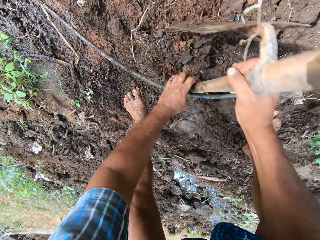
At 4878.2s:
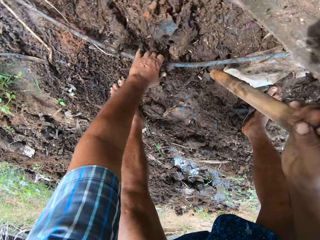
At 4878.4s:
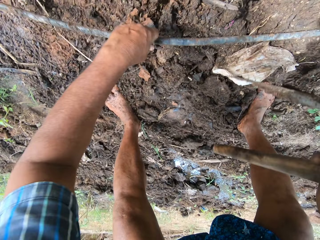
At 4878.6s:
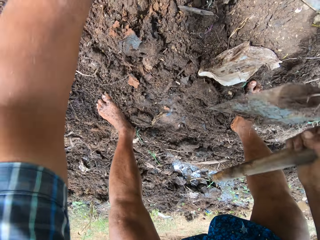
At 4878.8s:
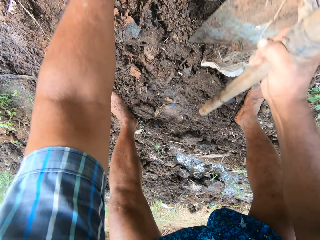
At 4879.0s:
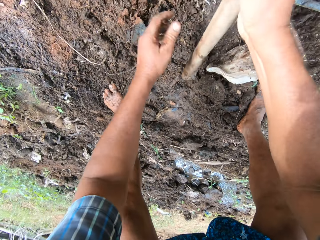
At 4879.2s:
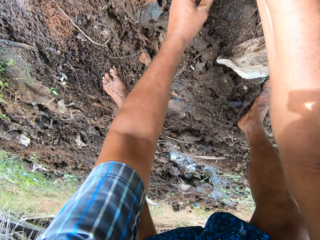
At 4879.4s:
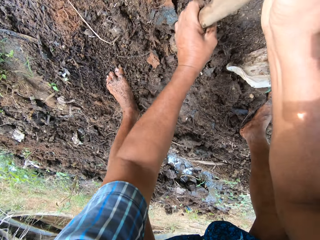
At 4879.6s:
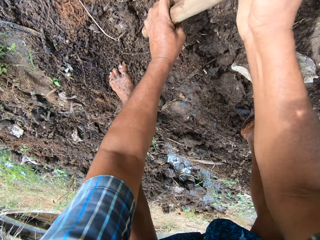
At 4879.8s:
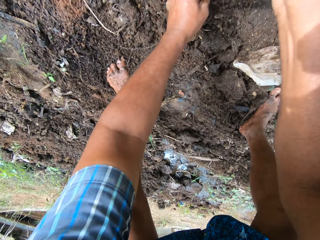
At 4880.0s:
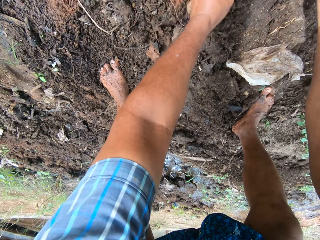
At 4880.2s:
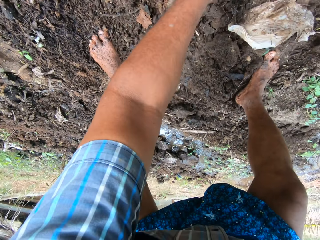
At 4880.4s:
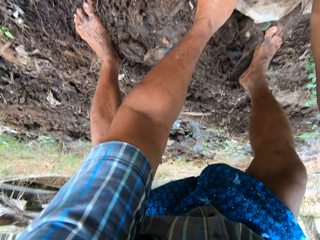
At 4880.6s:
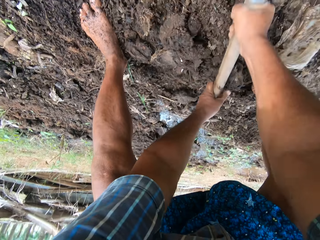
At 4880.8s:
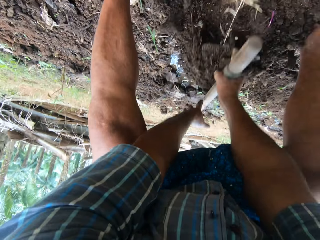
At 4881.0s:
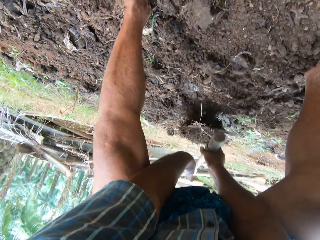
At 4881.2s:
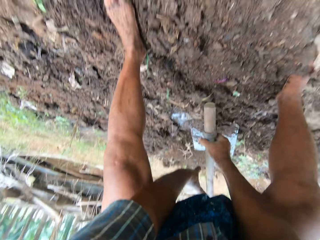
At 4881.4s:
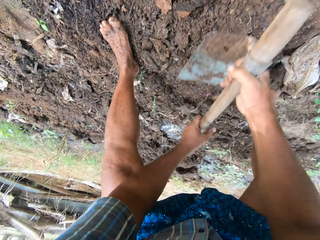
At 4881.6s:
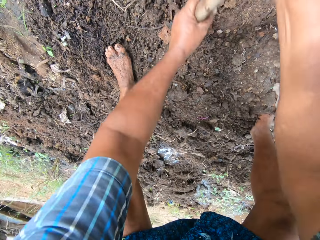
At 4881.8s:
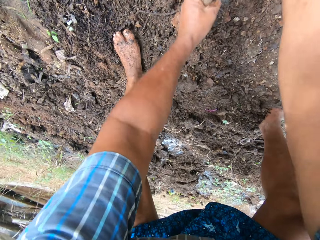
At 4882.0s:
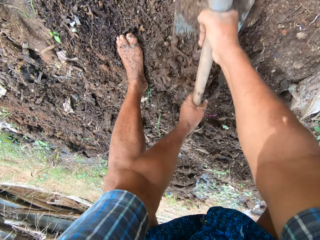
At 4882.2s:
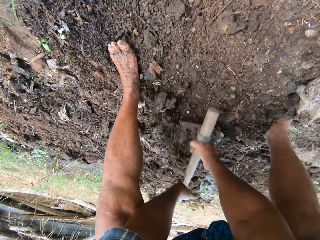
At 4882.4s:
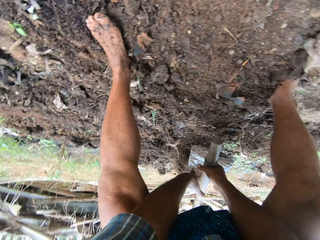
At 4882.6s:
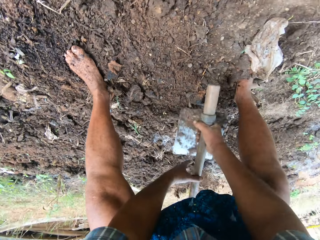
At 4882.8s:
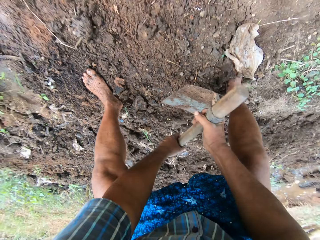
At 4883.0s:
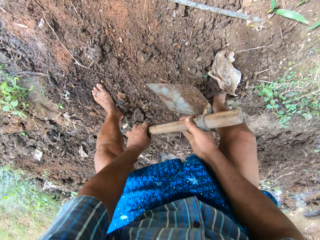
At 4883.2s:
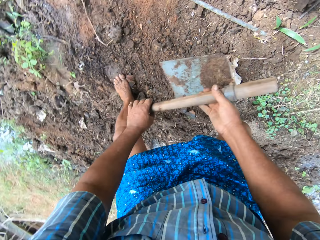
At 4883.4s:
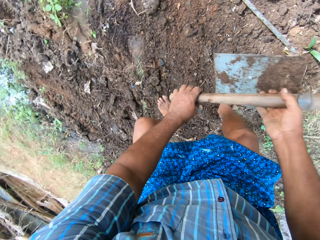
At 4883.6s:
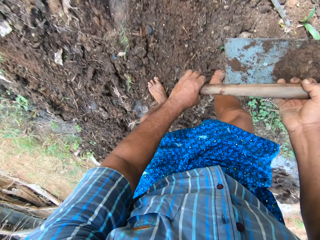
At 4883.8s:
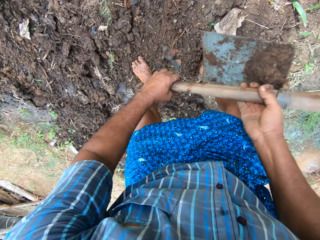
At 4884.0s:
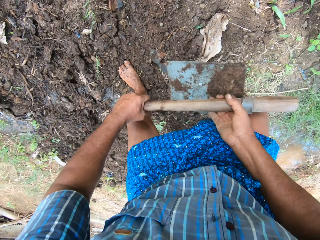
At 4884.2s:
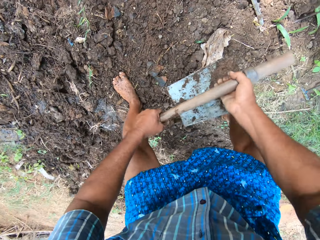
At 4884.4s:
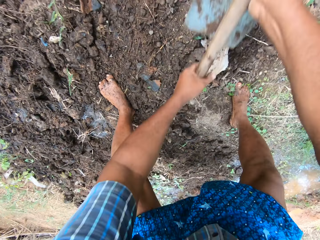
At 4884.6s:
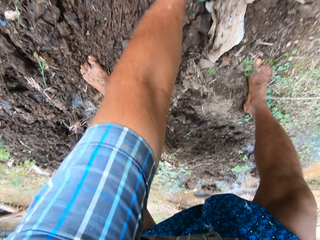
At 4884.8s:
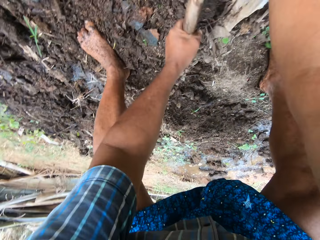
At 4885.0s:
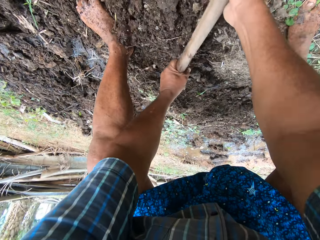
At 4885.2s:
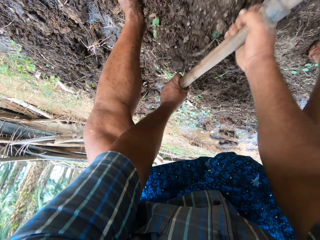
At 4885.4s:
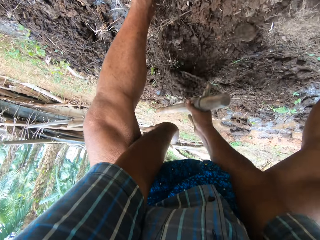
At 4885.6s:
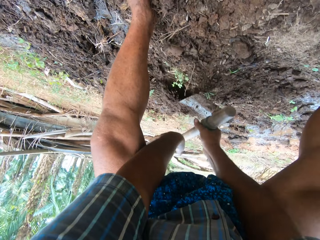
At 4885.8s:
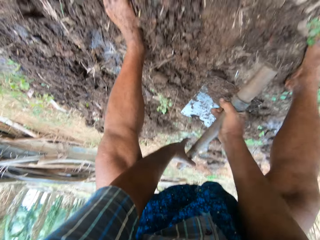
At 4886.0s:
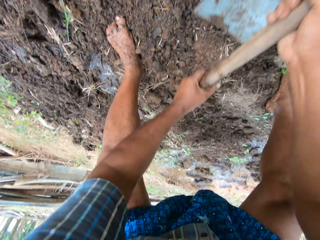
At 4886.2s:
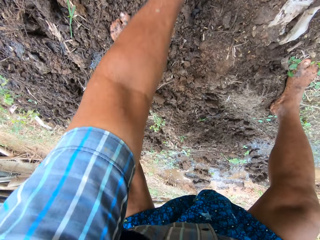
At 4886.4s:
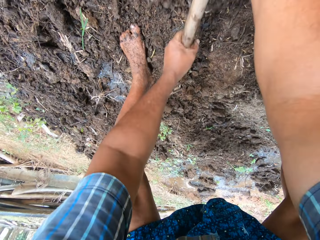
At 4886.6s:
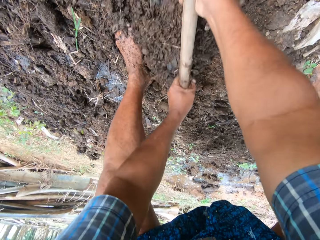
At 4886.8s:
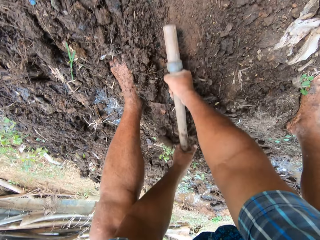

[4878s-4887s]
The camera wearer adjusts the pipe on the ground with his left hand. He holds the pipe with his left hand and drops the pipe. He continues to pack sand to the field stream with the digging hoe. He holds the digging hoe with both hands. He ploughs the ground. He takes a few steps to the right on the field. He adjusts his body position. He continues to pack sand to the field stream with the digging hoe. He ploughs the ground.

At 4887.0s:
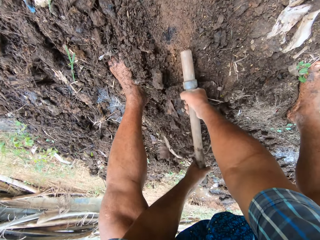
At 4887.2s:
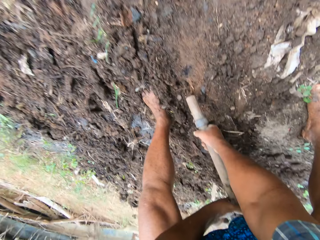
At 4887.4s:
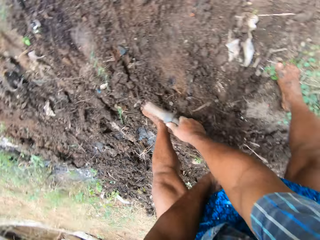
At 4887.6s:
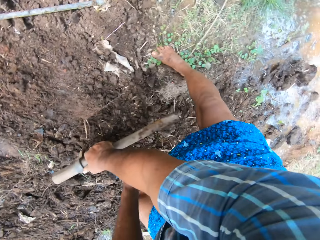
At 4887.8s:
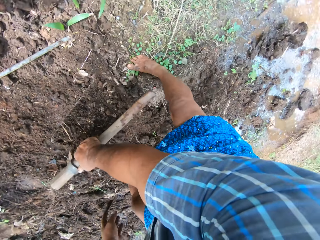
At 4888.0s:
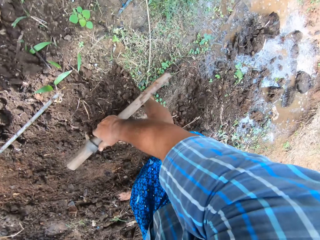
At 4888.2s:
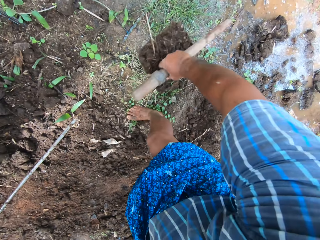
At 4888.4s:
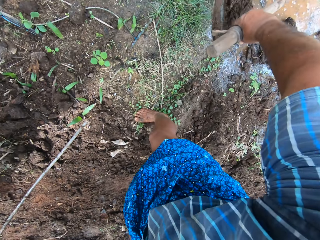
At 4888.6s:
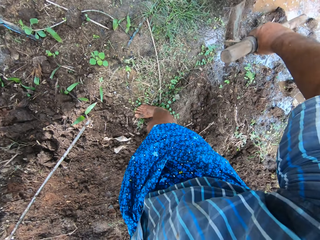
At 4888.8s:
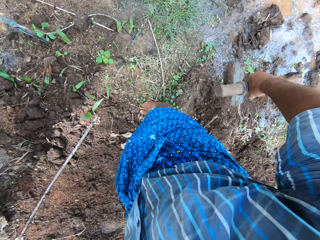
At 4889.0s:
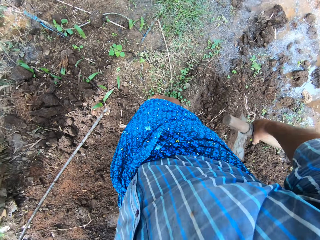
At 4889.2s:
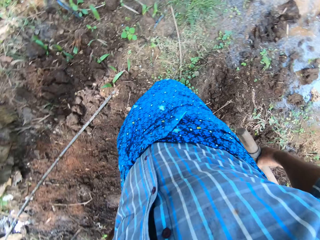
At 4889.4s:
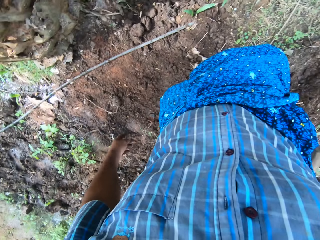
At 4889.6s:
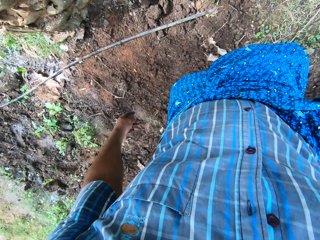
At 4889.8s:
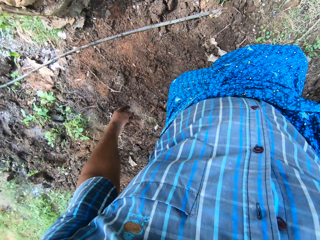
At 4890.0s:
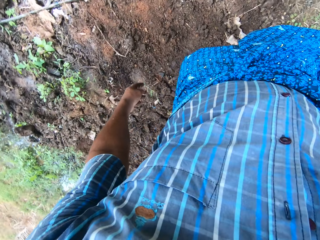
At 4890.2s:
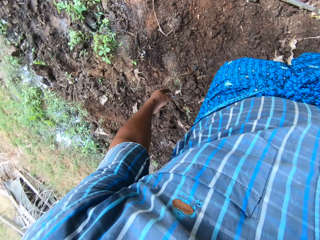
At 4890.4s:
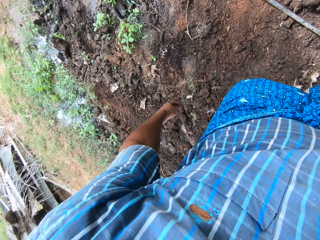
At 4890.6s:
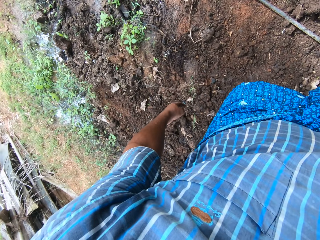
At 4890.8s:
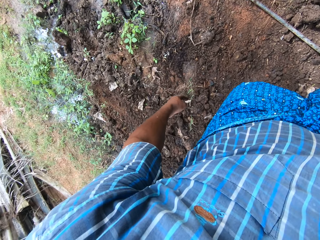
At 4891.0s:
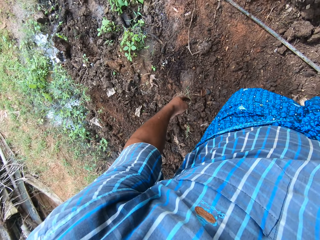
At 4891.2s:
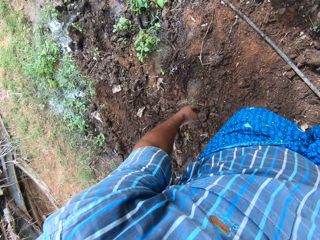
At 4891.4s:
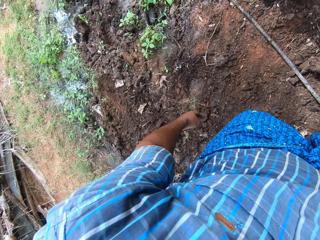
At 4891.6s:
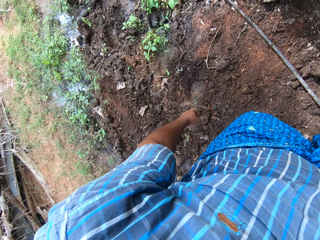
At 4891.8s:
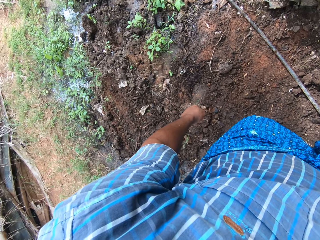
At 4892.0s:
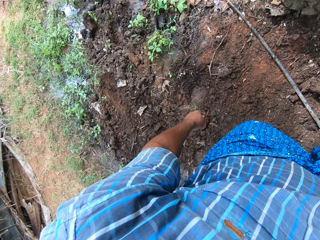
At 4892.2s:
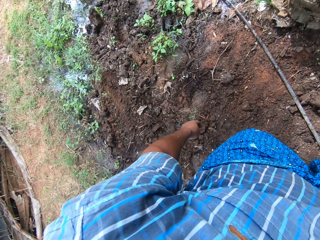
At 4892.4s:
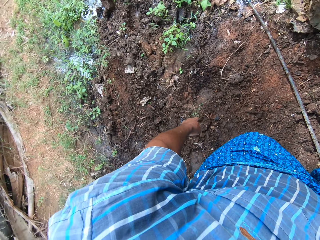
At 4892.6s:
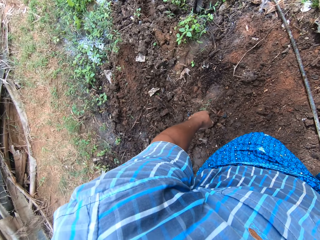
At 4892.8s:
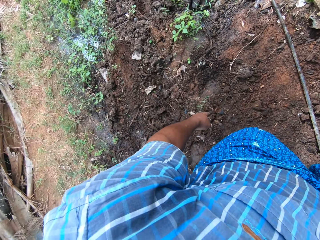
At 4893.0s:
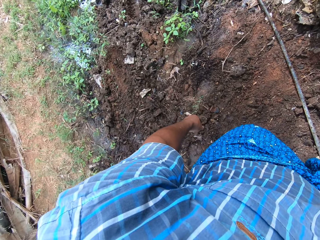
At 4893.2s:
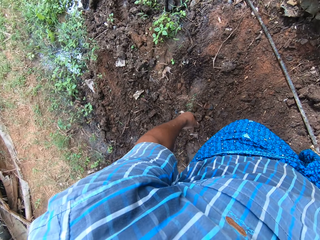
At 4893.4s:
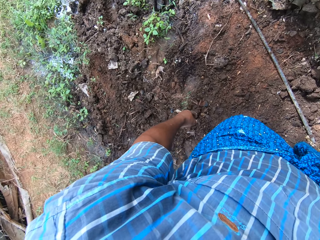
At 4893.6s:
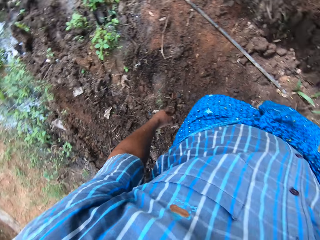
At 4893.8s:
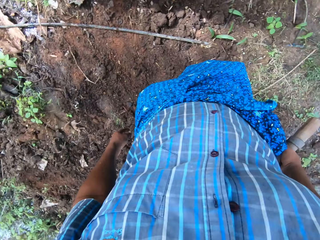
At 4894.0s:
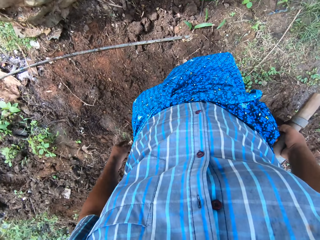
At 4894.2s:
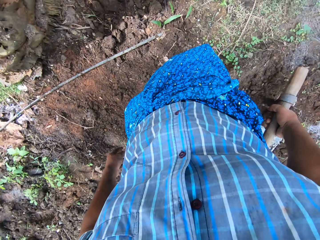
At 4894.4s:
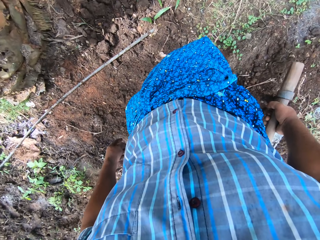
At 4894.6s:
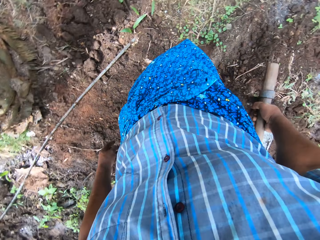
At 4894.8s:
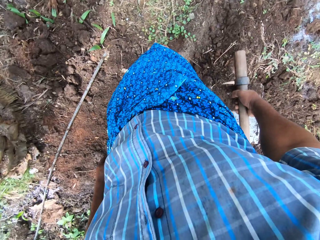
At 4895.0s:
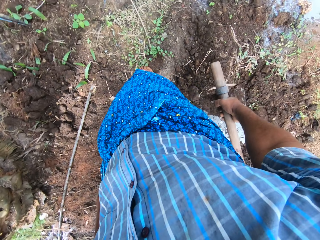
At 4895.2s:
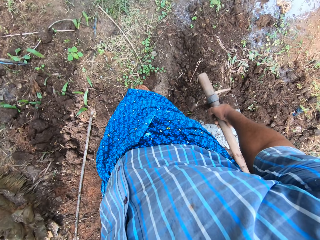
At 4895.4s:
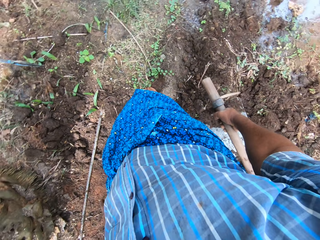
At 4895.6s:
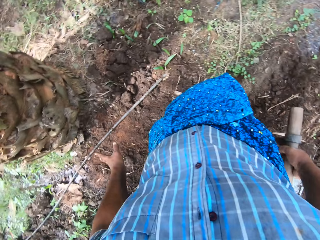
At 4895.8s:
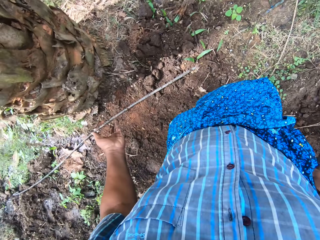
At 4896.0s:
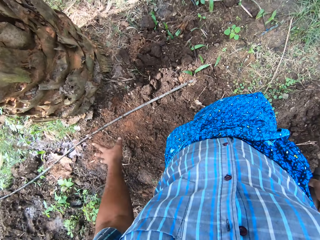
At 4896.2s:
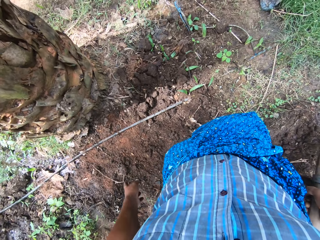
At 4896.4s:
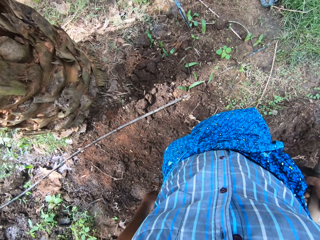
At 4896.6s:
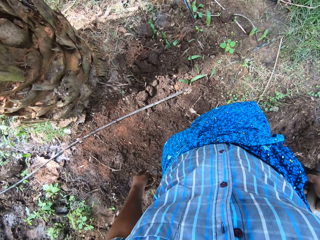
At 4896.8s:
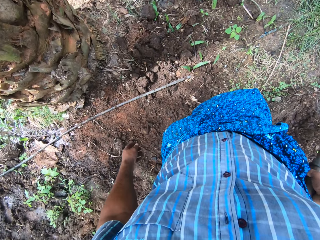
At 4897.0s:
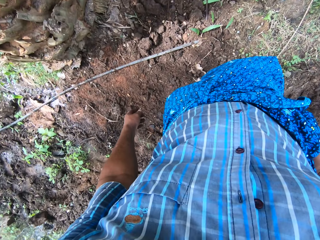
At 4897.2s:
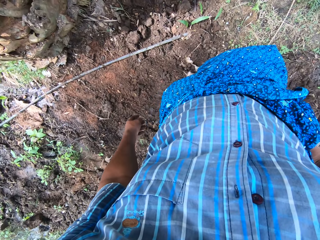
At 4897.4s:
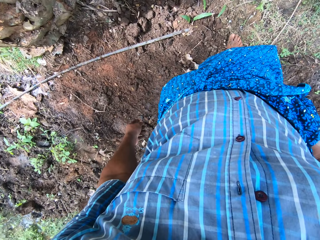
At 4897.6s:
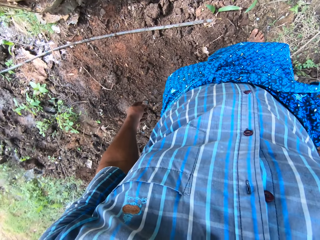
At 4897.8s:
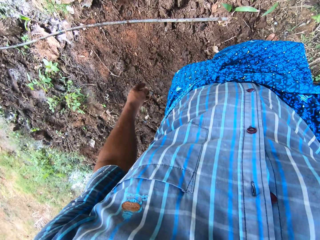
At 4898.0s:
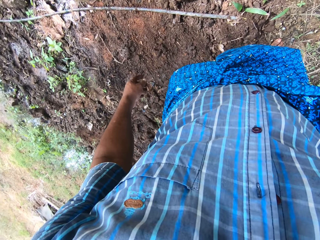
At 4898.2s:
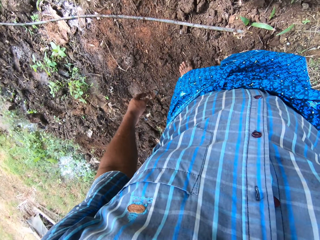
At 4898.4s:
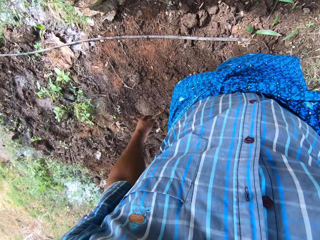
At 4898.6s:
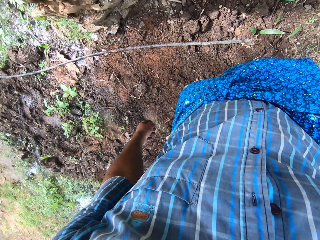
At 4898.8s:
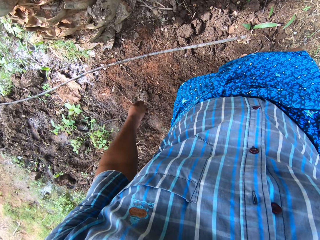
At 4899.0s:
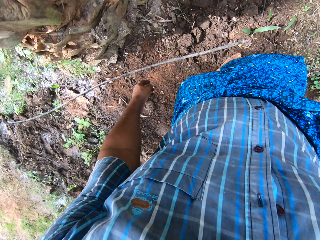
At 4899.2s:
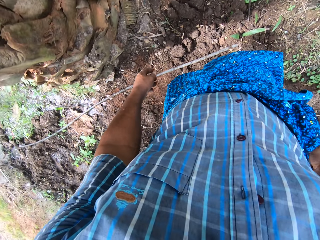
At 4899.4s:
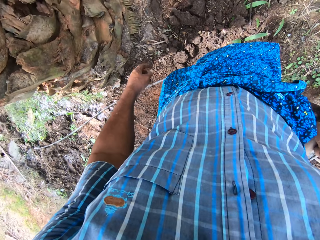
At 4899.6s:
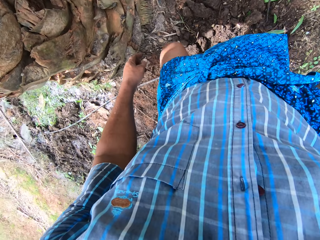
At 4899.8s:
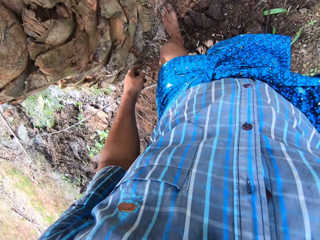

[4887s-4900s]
The camera wearer turns to the right side of the field. He packs sand from the ground with the digging hoe. He throws the sand from the hoe in a small field stream. He looks around the field work area. He looks around the farm. He moves his fingers. He looks around the farm. He gestures with his left hand. He walks to the back of a tree.
